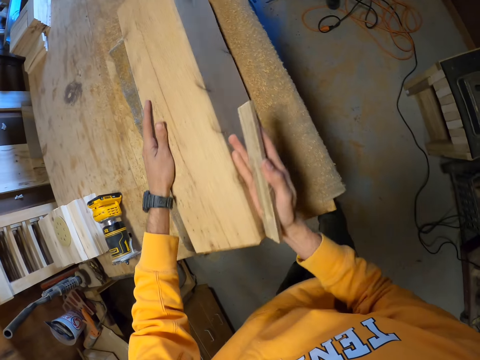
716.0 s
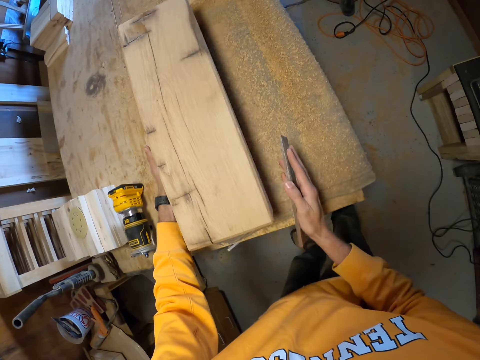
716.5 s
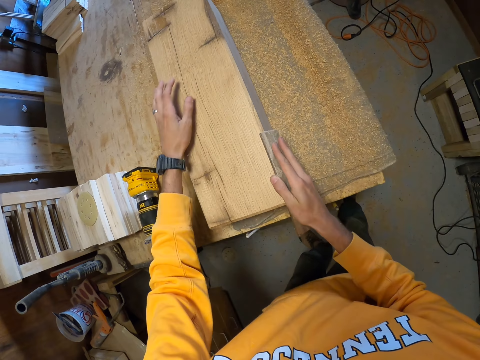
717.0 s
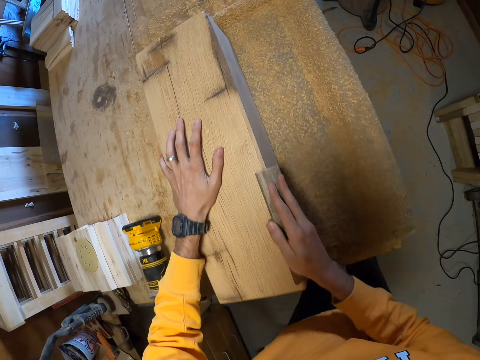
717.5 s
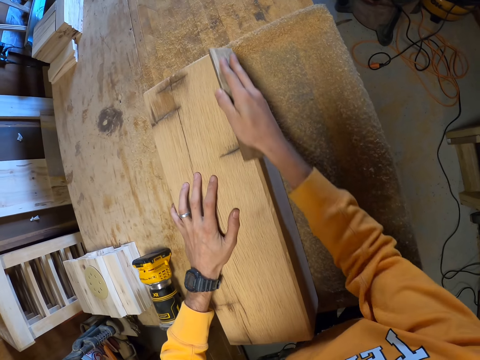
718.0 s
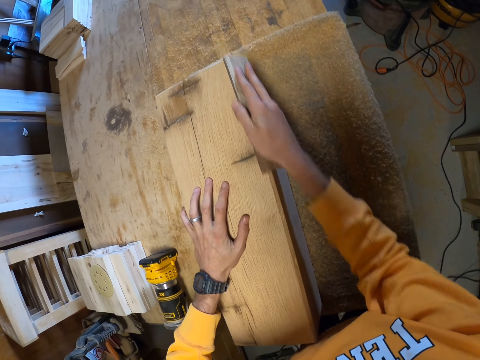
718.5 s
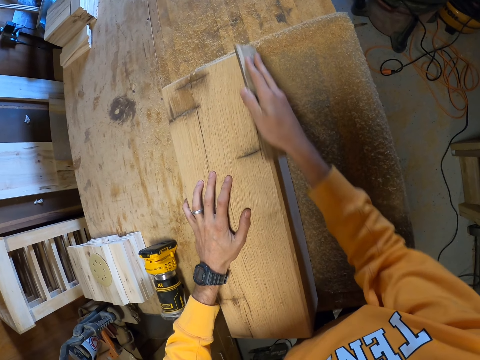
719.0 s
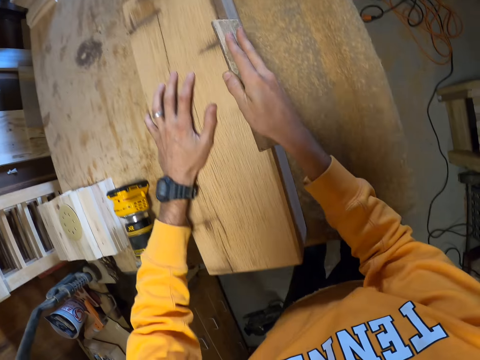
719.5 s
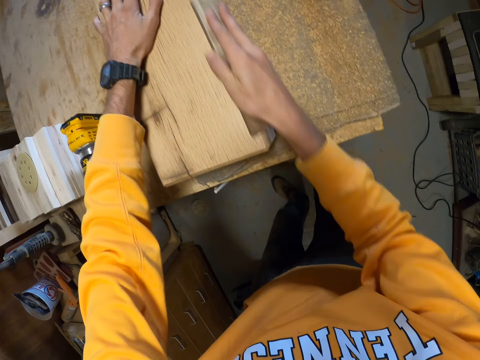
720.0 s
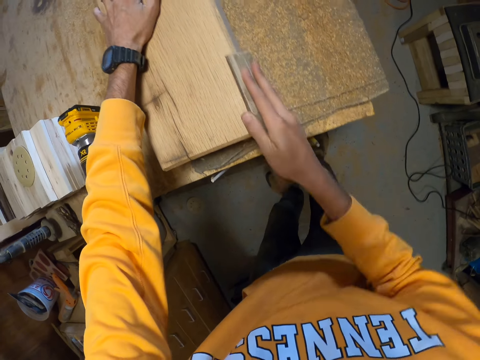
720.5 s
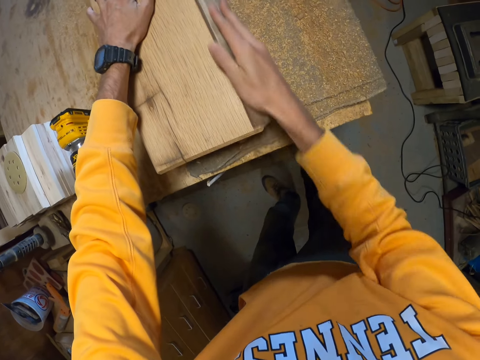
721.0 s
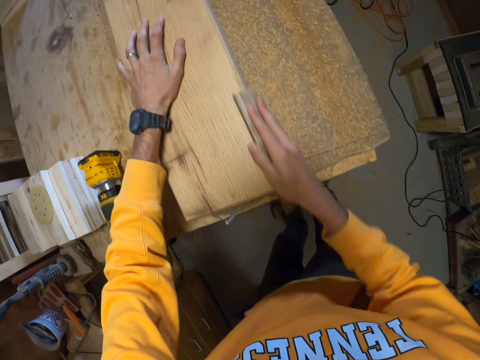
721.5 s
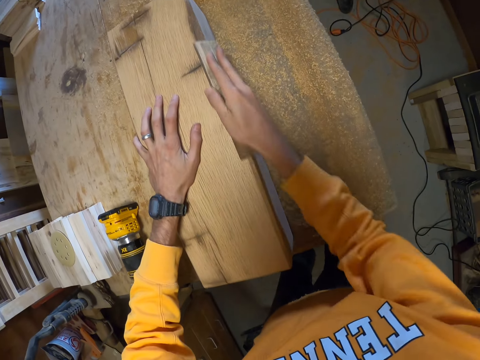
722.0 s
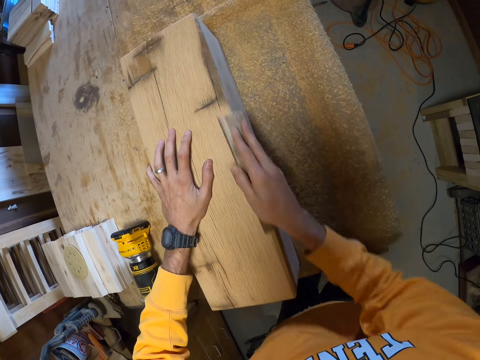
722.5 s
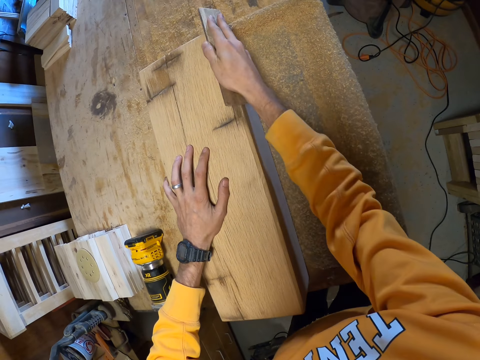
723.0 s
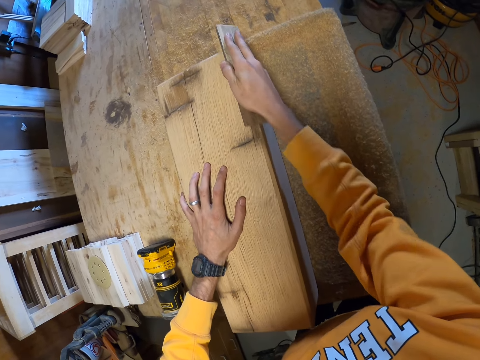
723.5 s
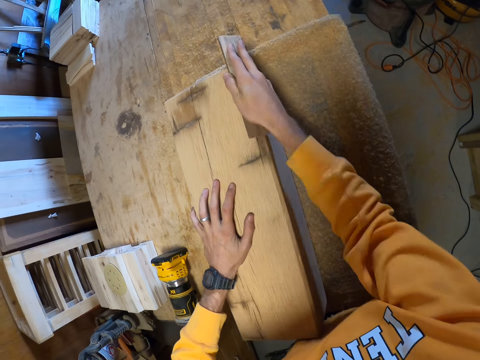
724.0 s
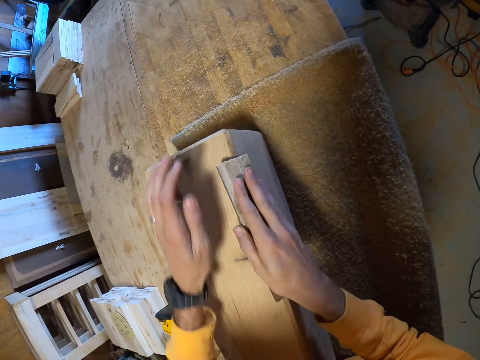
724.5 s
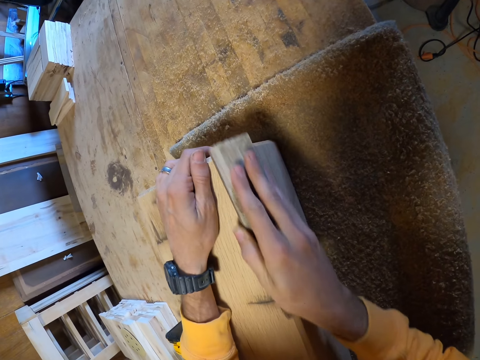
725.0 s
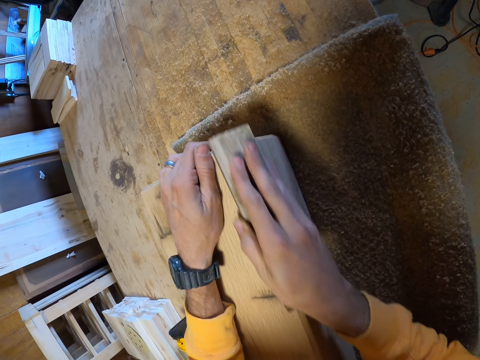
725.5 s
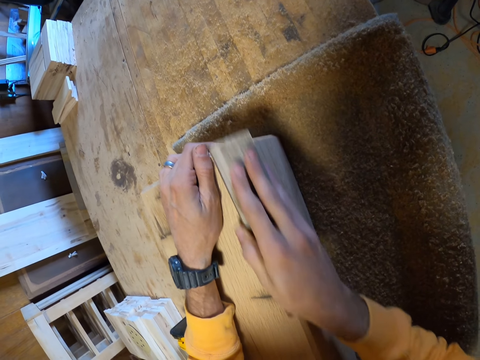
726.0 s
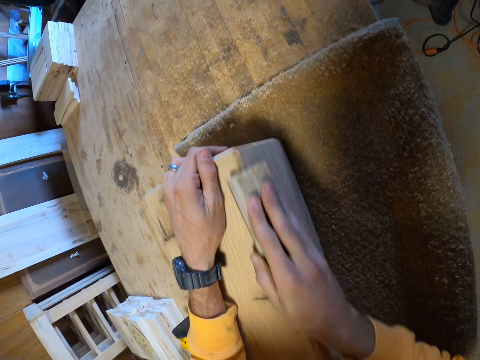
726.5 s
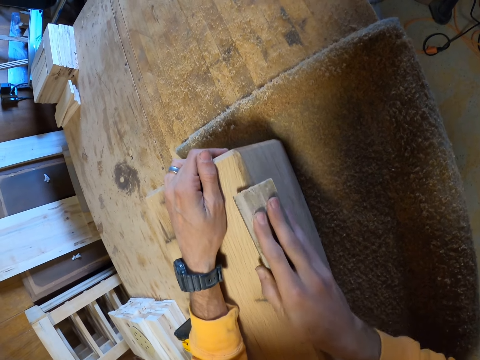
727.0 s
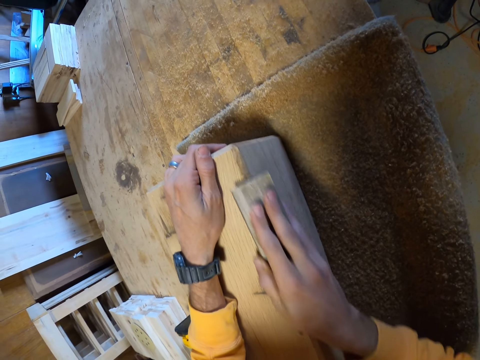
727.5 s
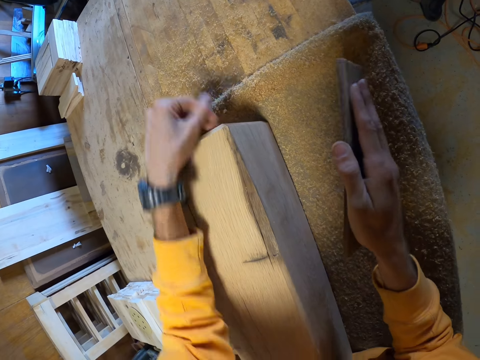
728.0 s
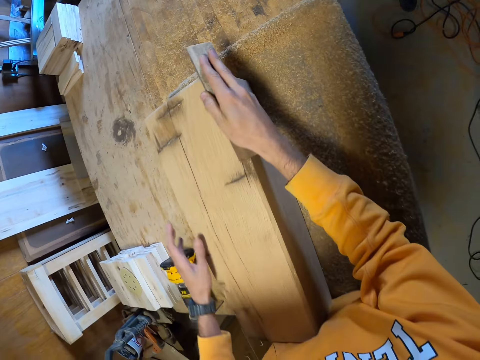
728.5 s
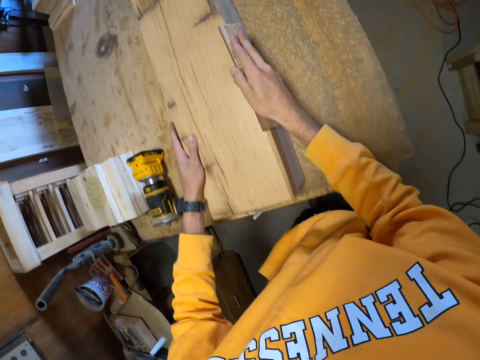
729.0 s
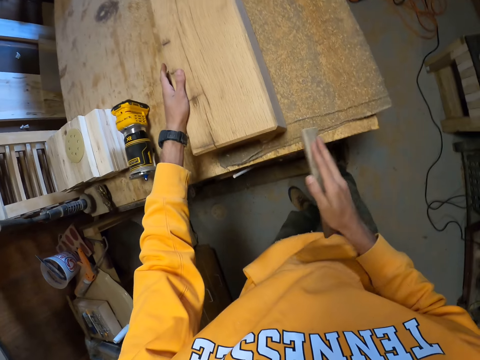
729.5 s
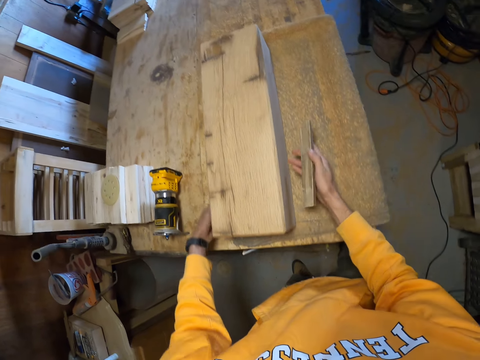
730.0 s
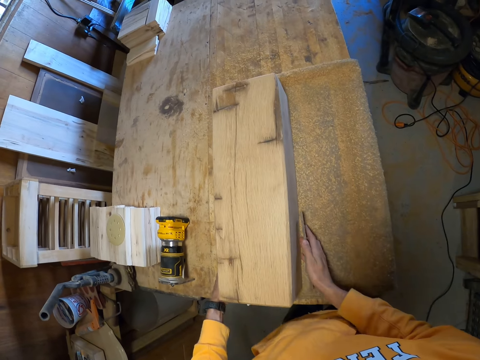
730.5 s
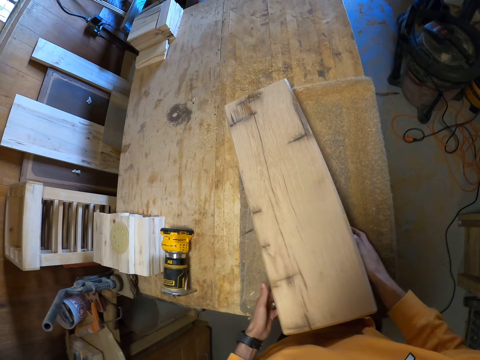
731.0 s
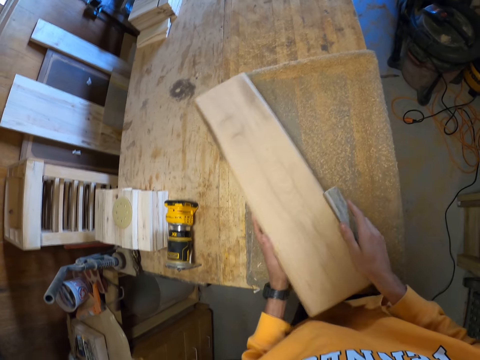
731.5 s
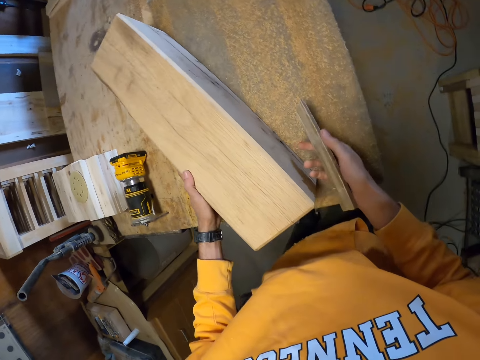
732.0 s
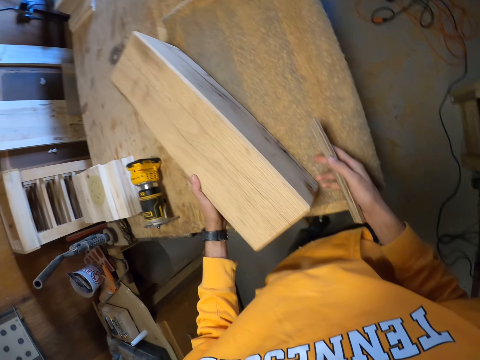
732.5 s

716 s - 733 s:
The camera wearer turns over the wooden furniture with both hands. He smoothens the wooden furniture with the card scraper in his right hand. He repositions his left hand on the wooden furniture. He smoothens the wooden furniture with the card scraper in his right hand. He wipes the edge of the wooden furniture with his left hand and thumb. He smoothens the wooden furniture with the card scraper in his right hand. He turns over the wooden furniture with both hands.

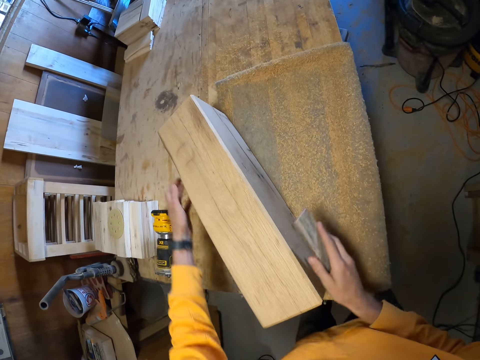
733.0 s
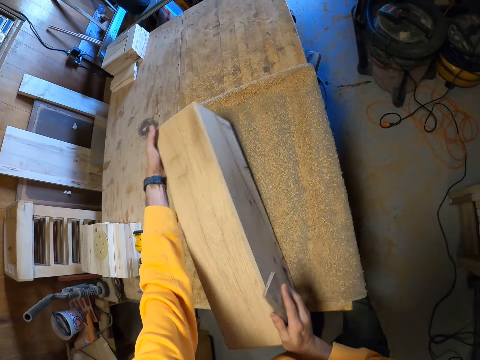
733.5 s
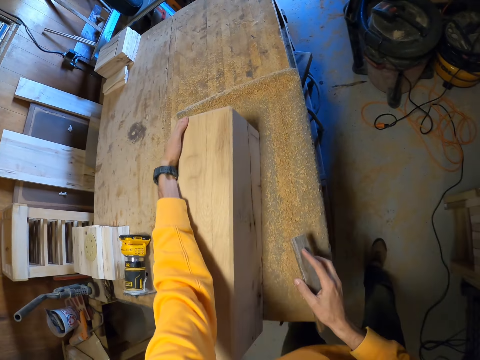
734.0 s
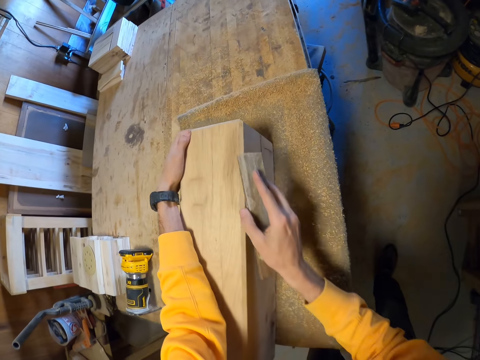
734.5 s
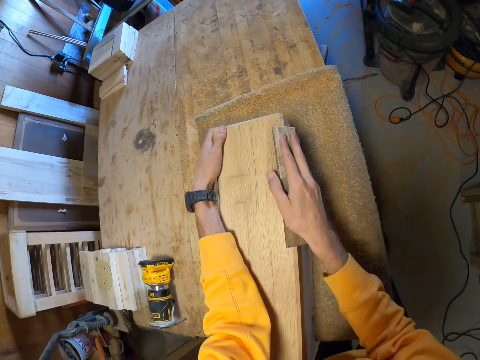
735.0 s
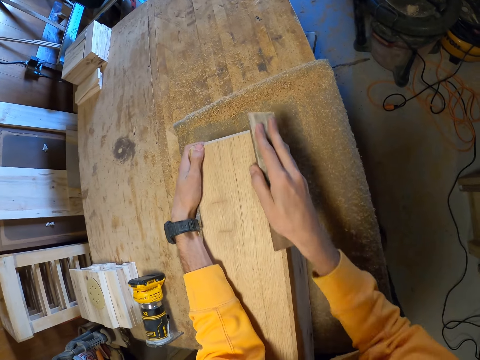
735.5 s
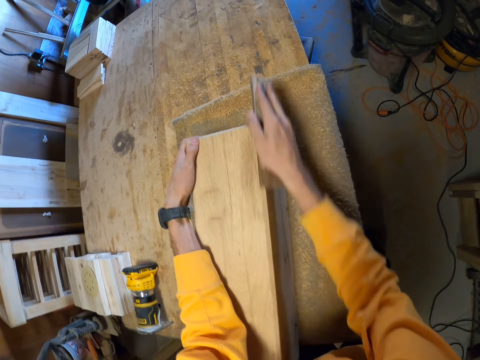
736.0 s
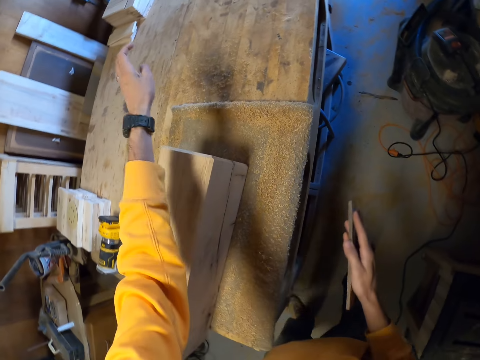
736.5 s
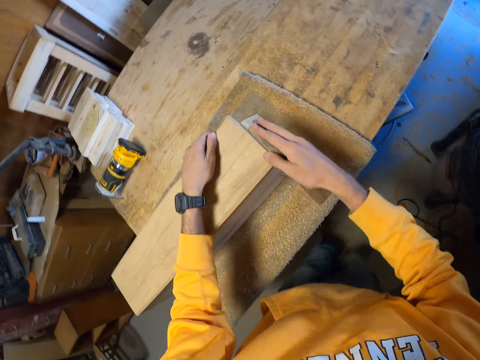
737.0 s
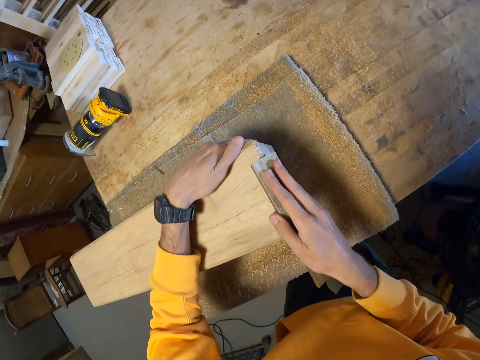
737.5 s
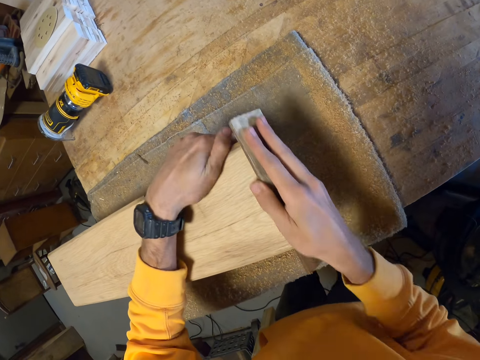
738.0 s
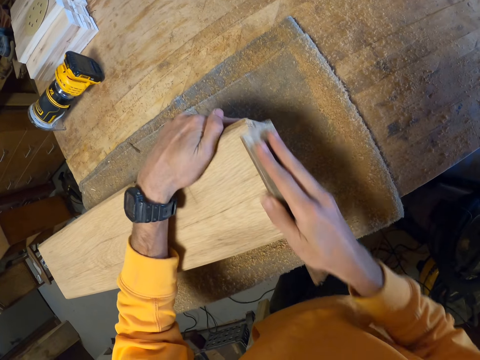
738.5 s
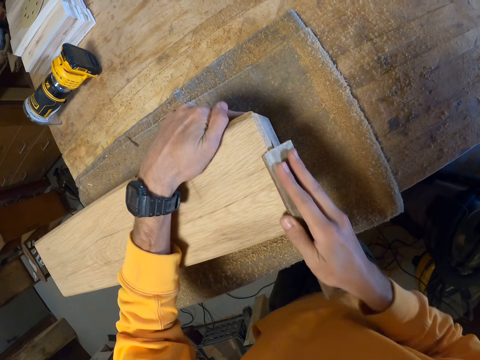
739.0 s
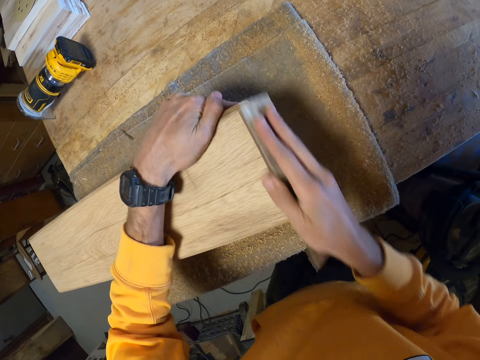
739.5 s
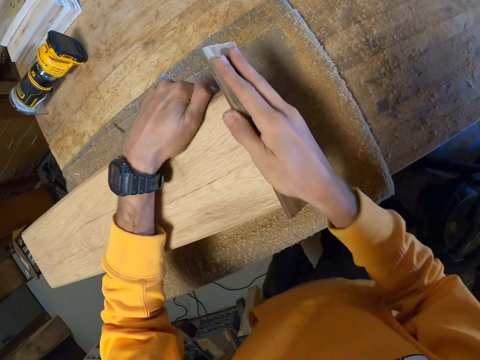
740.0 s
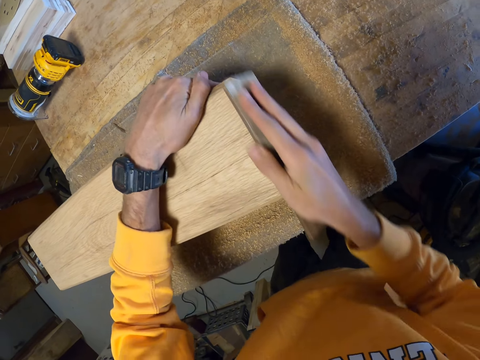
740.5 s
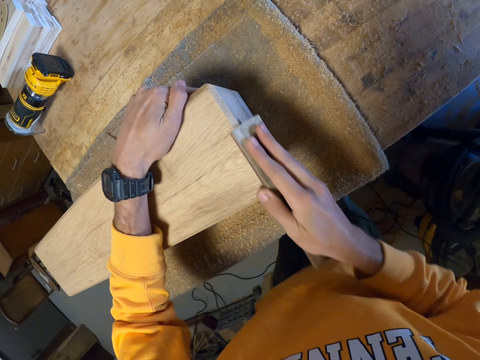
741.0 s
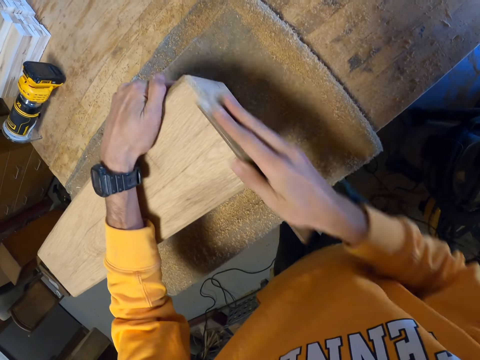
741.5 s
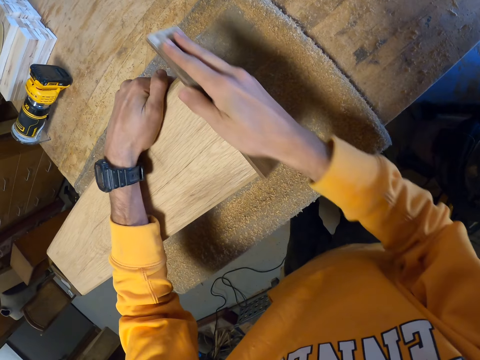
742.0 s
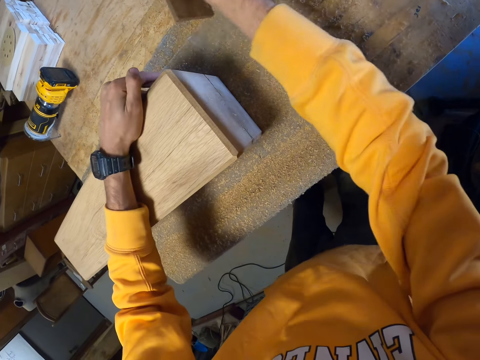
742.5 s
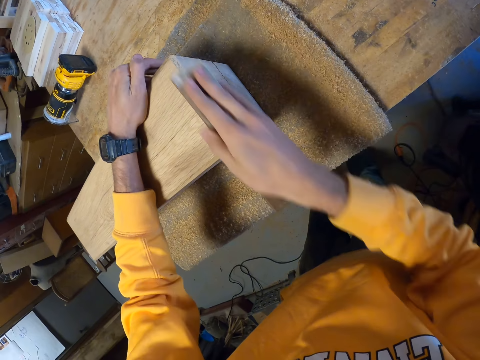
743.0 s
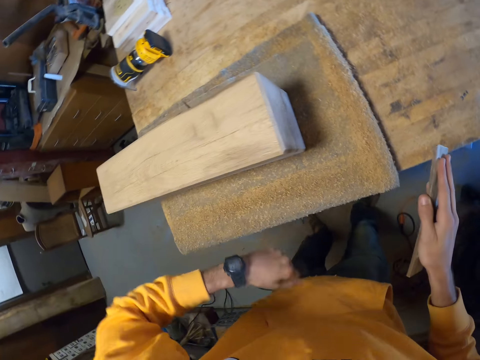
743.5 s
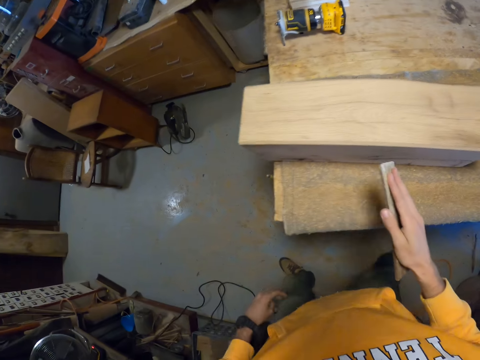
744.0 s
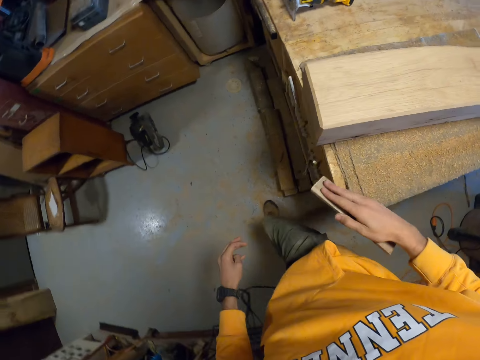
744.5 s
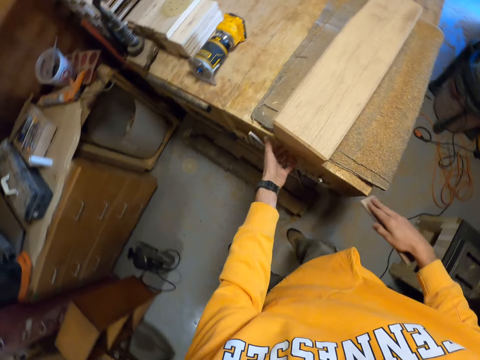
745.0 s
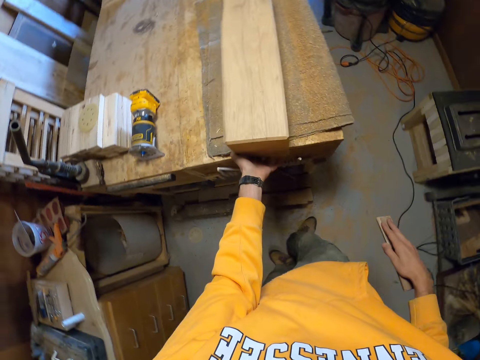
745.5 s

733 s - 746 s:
The camera wearer repositions the wooden furniture on the table with both hands. He smoothens the wooden furniture with the card scraper in his right hand. He wipes the surface of the wooden furniture with his left hand. He smoothens the wooden furniture with the card scraper in his right hand and holds the wooden furniture with his left hand. He wipes the surface of the wooden furniture with his left hand. He walks around the room. He adjusts the wooden furniture on the table with his left hand.
